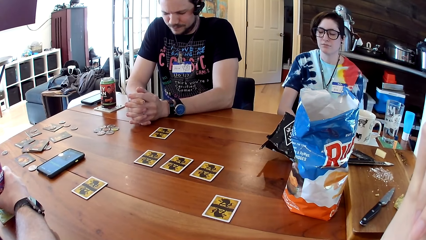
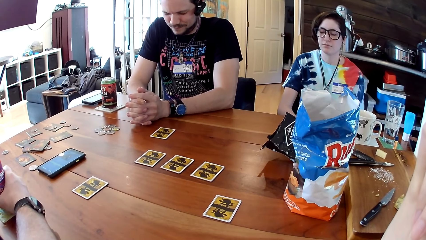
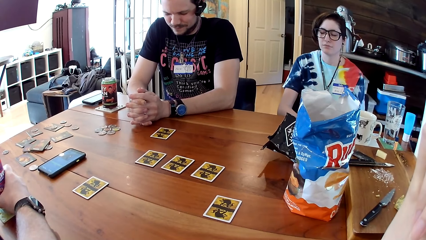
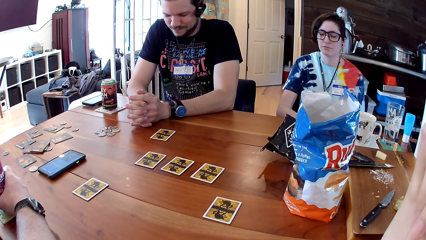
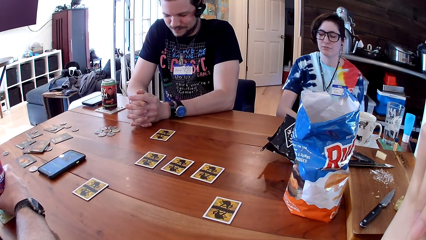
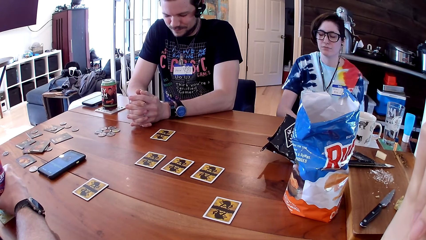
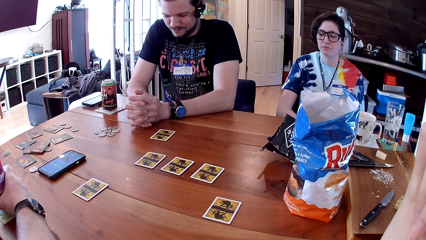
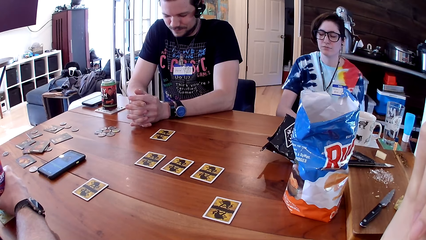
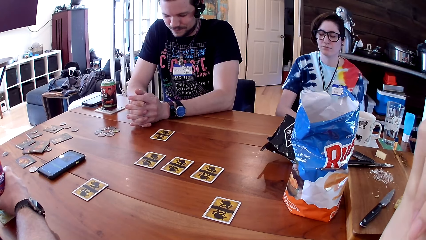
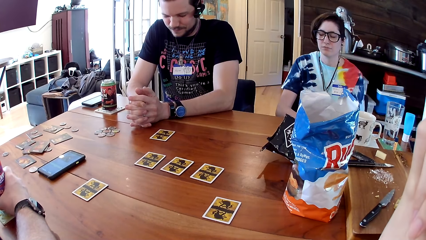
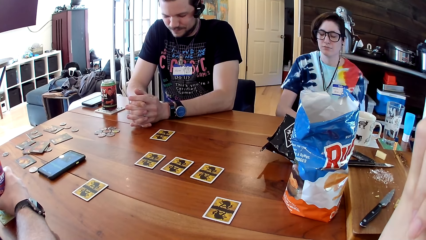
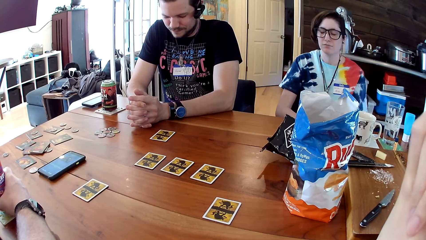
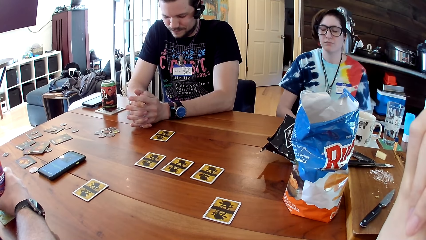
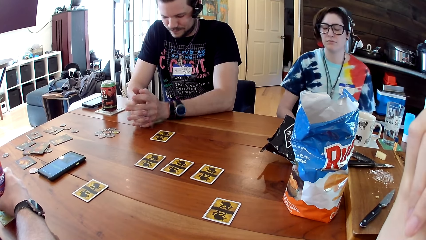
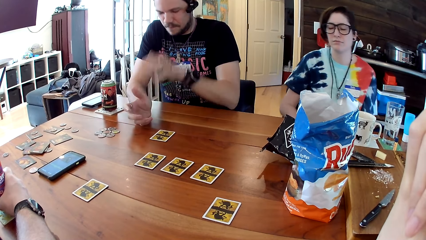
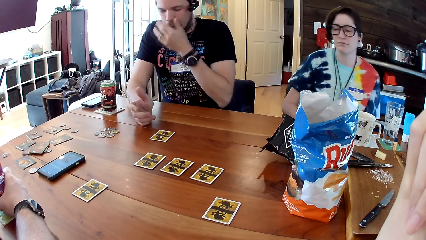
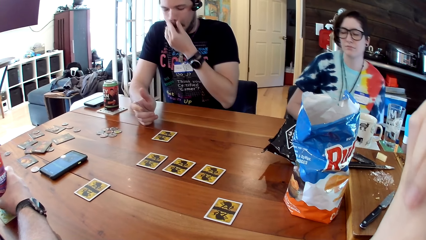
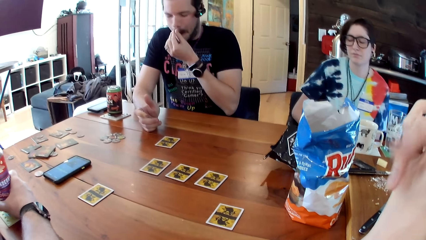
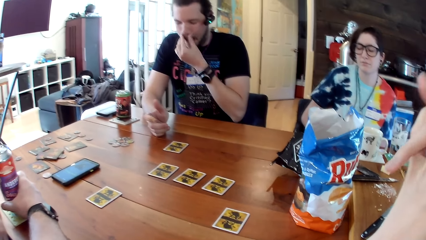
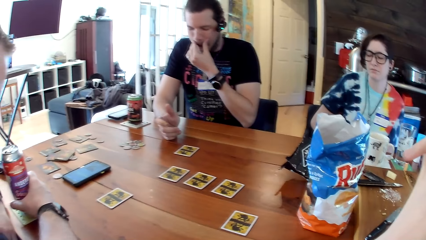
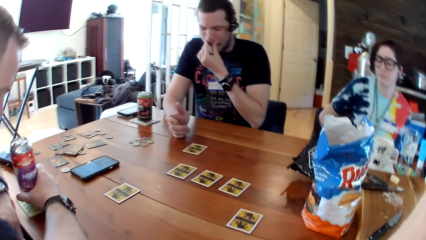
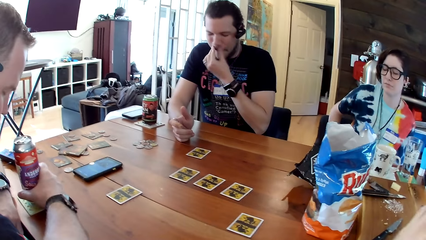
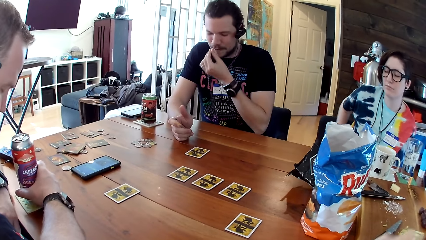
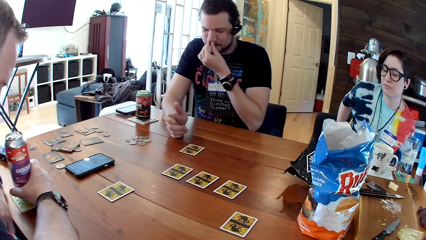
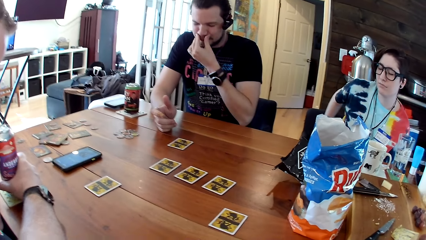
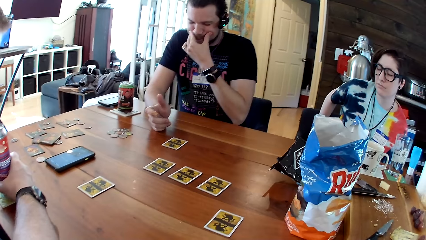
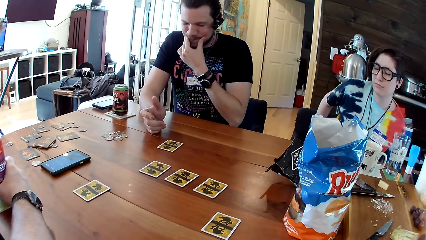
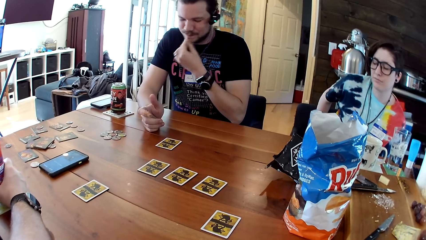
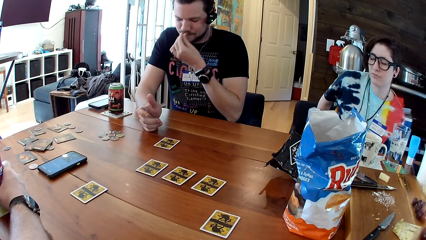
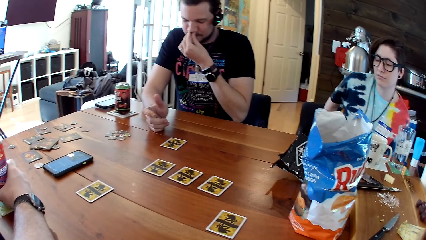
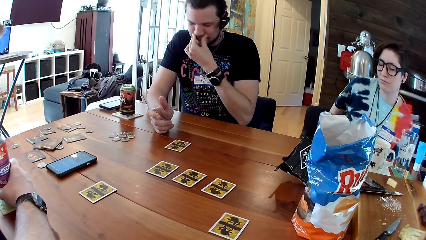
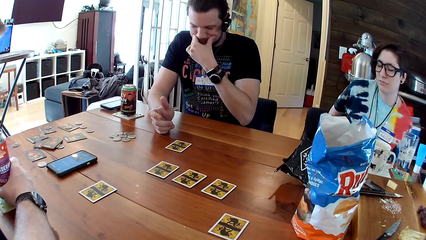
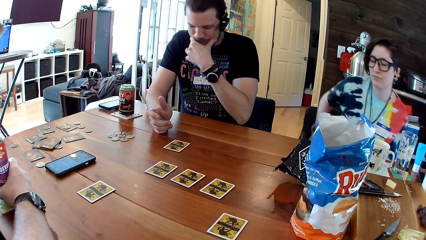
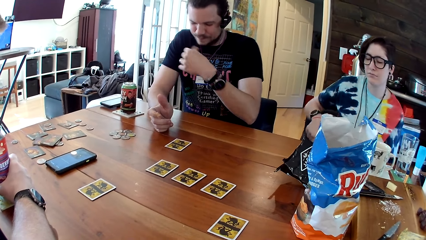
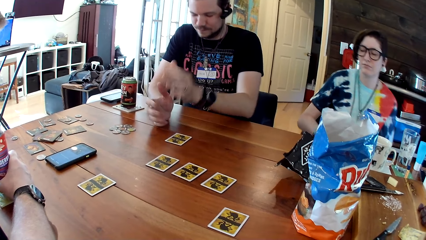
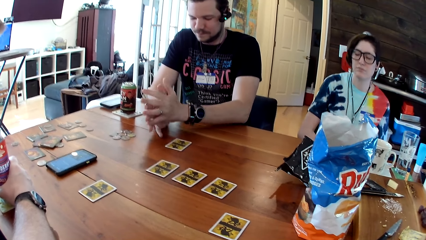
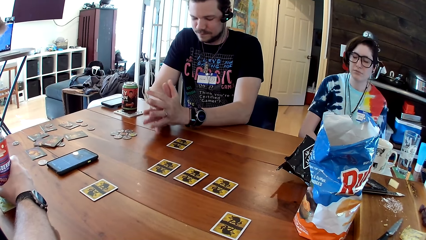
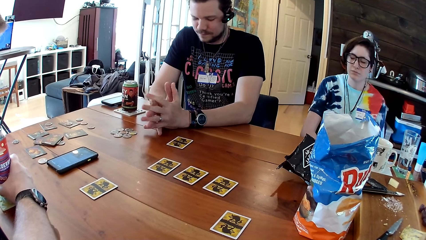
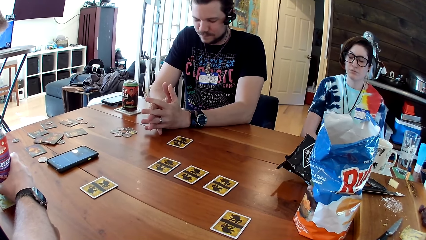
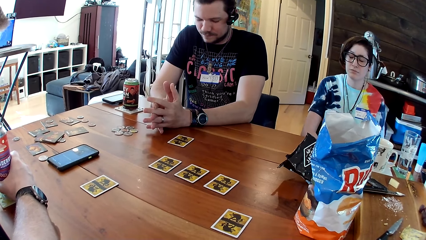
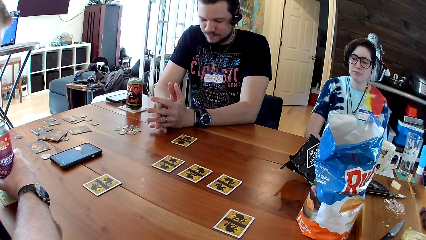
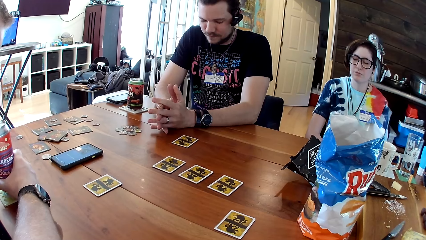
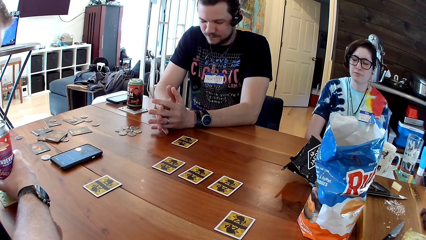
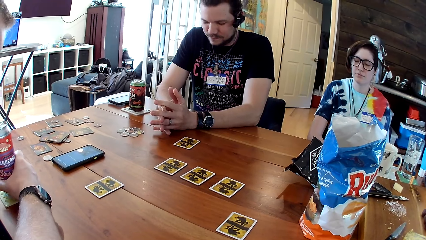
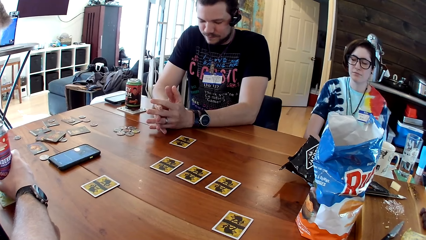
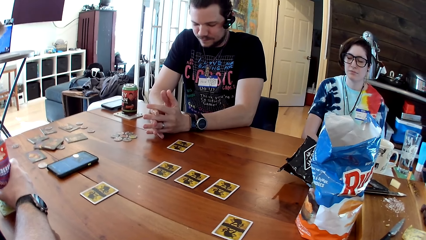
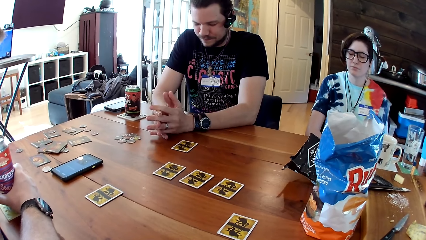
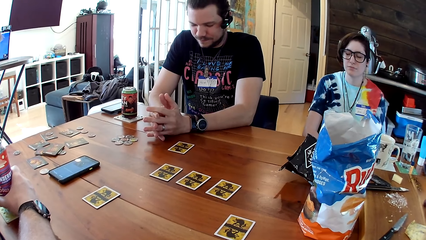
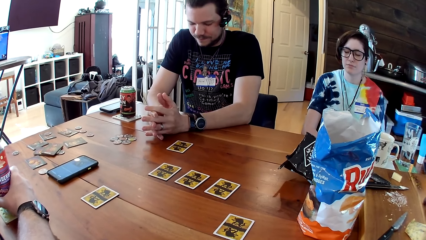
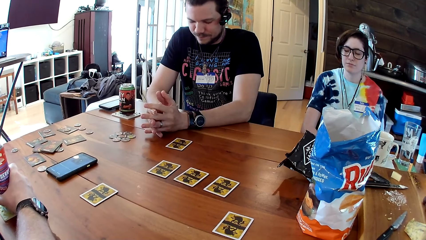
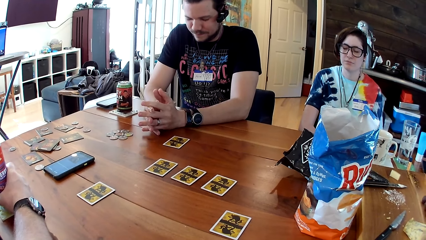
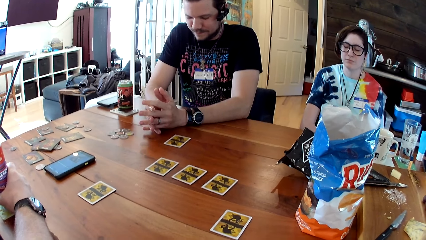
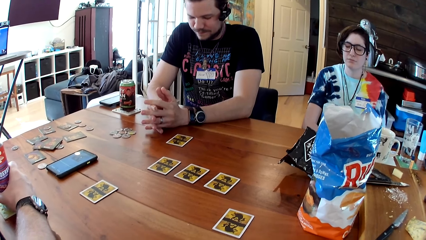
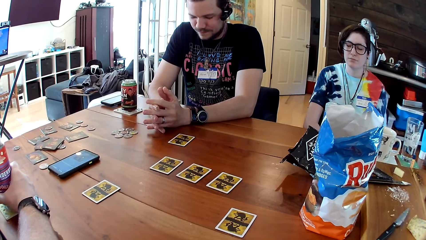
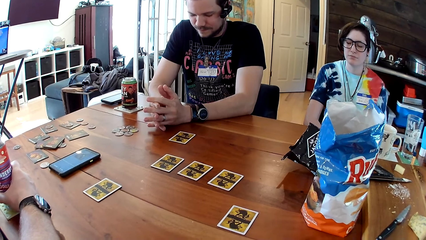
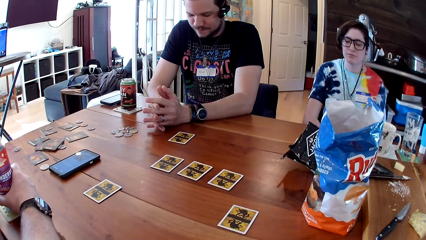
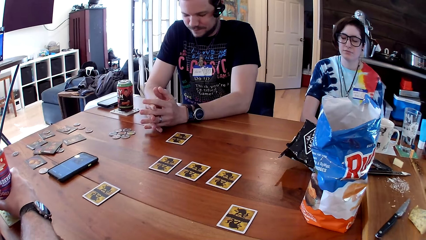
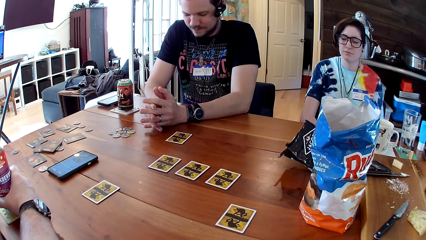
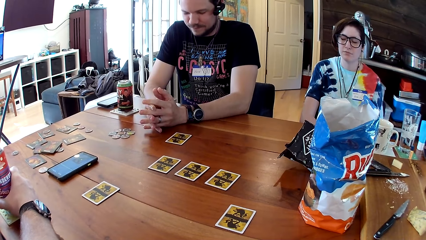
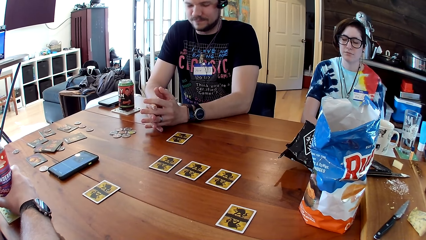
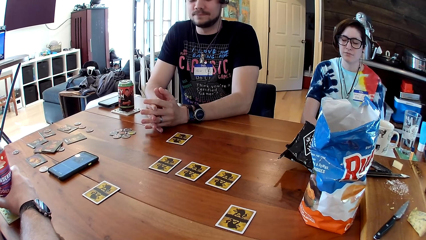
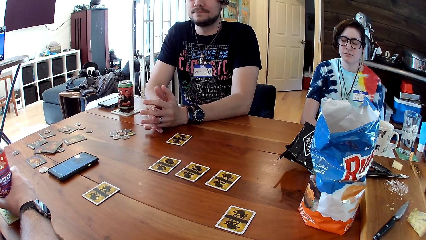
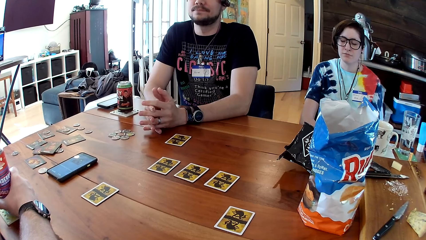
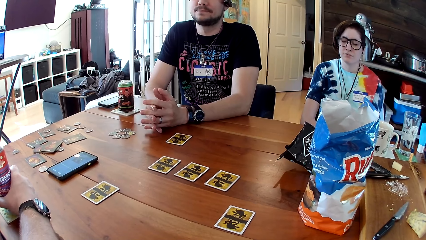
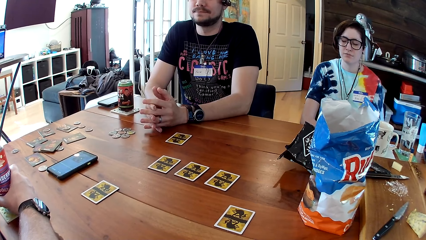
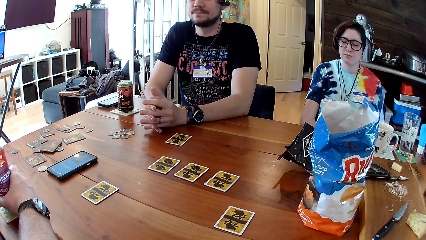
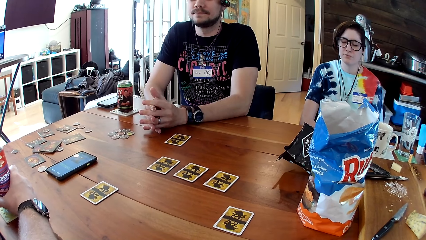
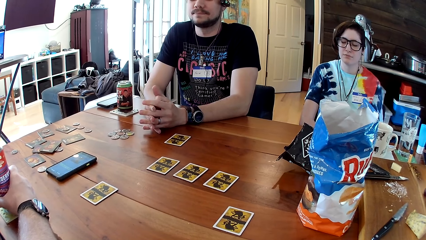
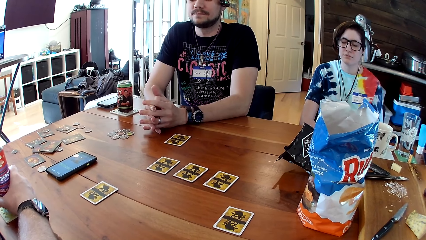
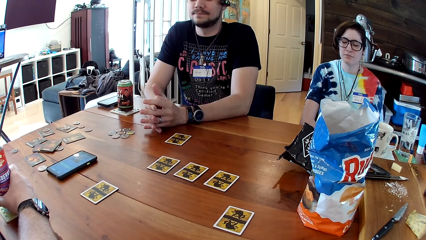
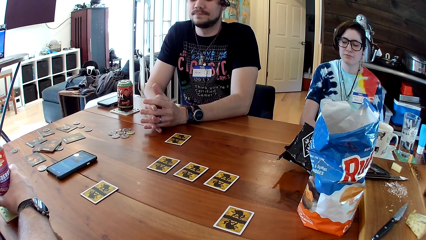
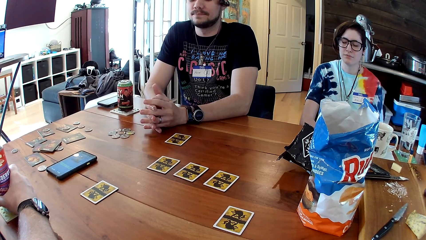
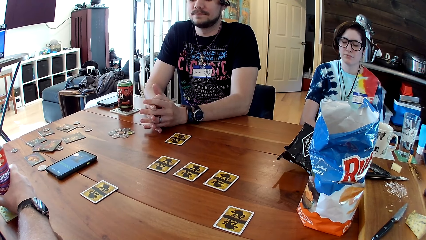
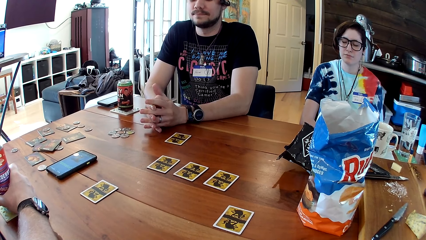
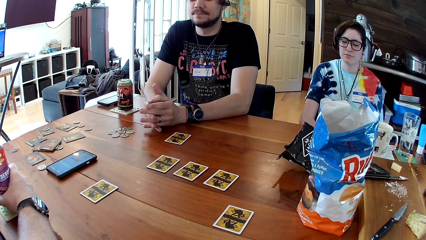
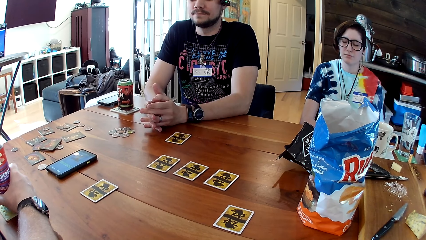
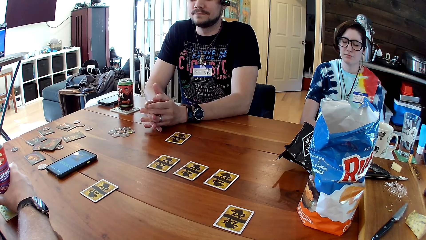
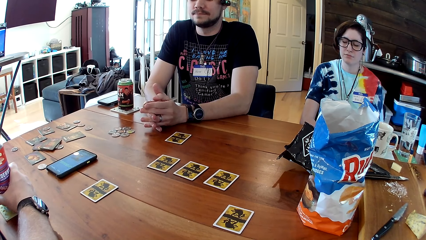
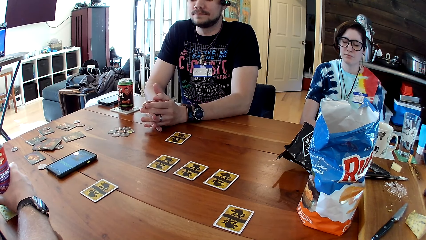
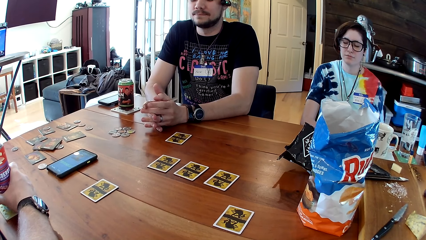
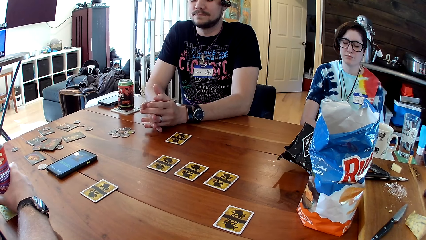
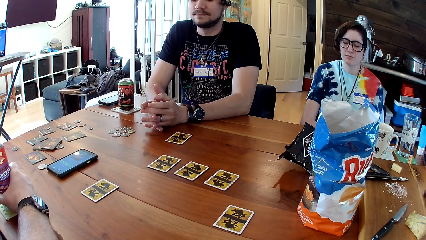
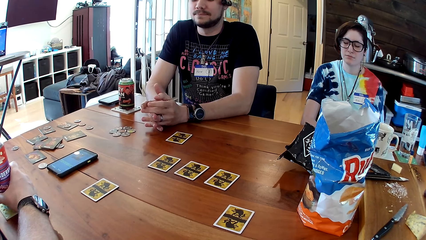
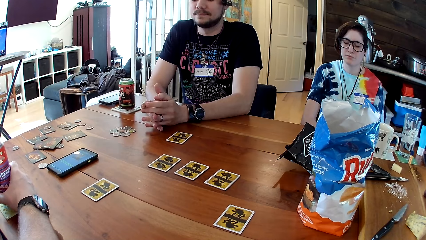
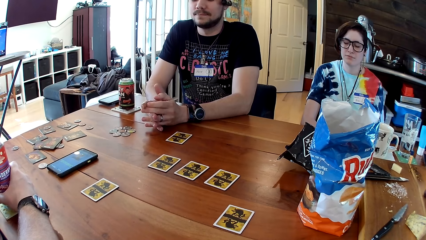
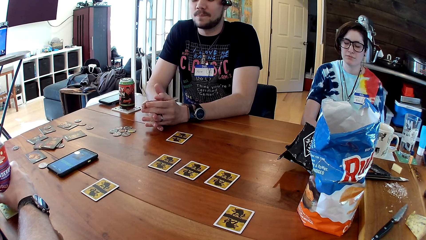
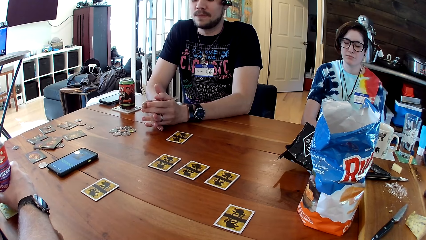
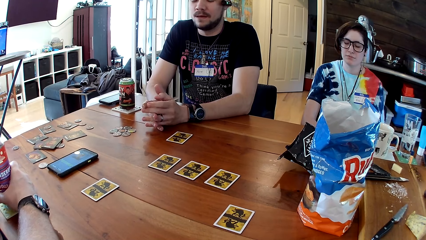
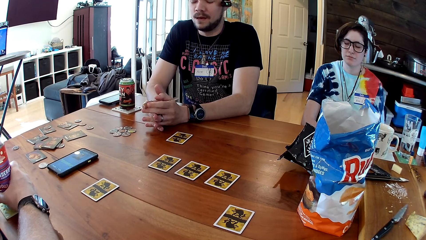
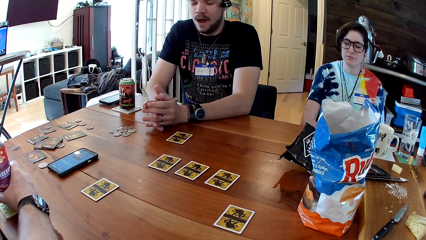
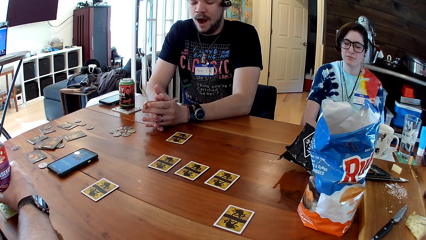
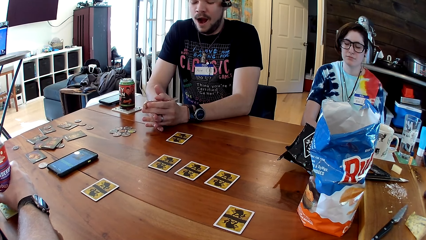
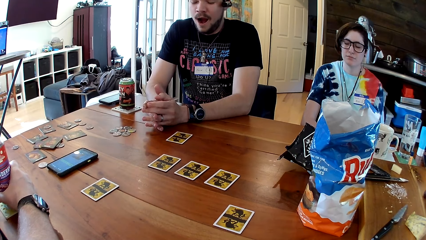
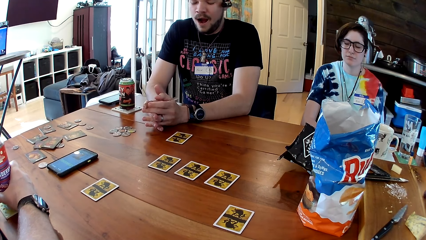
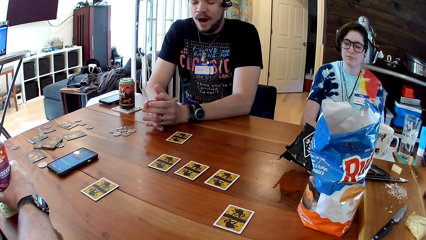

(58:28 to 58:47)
A man touches the face.
